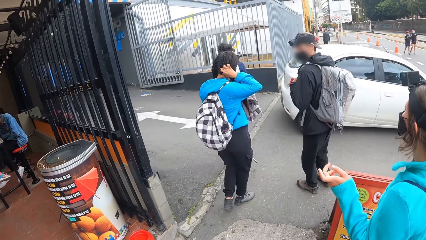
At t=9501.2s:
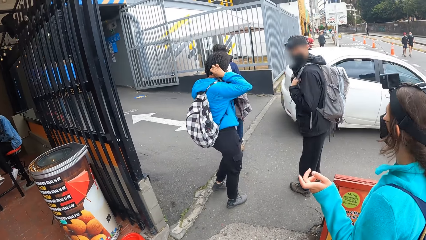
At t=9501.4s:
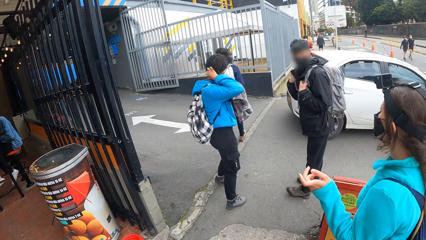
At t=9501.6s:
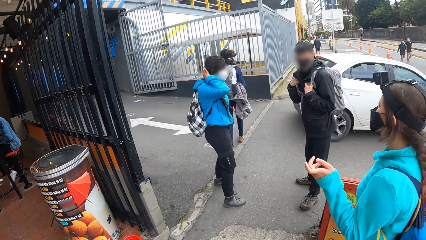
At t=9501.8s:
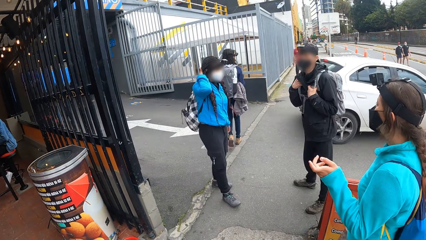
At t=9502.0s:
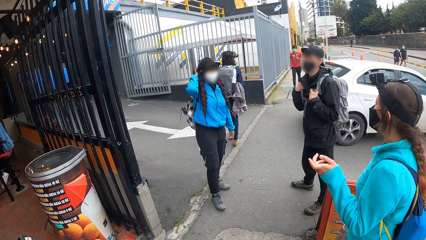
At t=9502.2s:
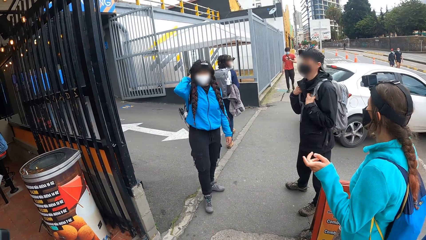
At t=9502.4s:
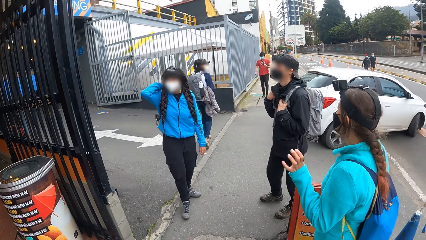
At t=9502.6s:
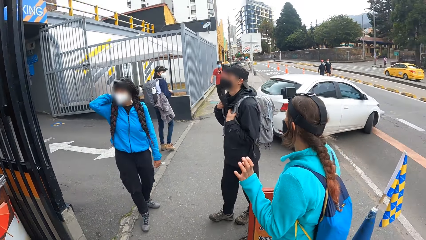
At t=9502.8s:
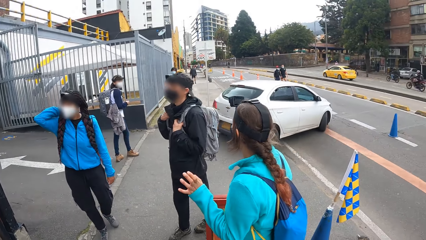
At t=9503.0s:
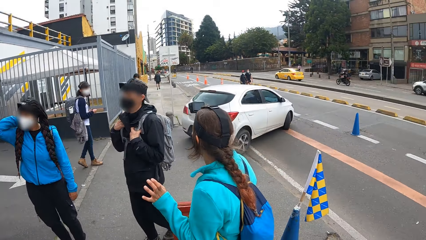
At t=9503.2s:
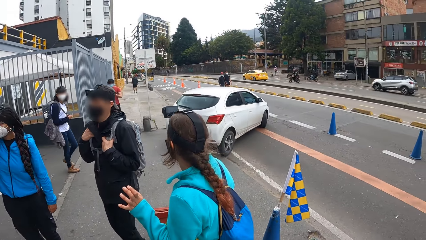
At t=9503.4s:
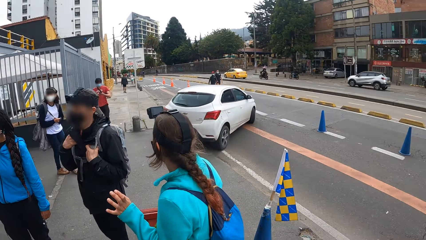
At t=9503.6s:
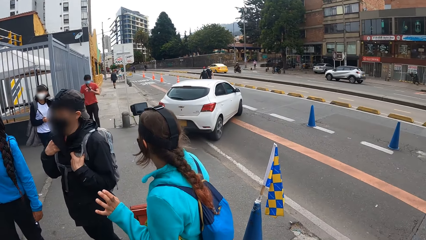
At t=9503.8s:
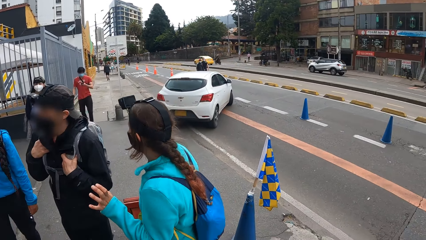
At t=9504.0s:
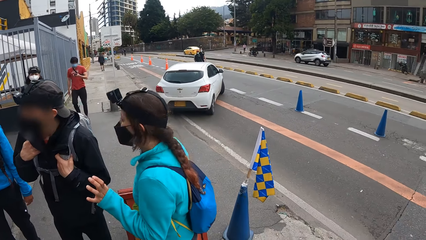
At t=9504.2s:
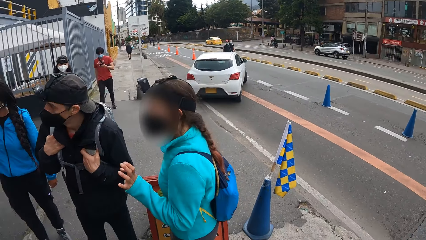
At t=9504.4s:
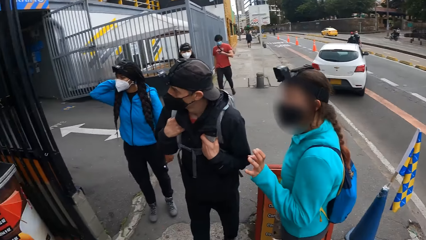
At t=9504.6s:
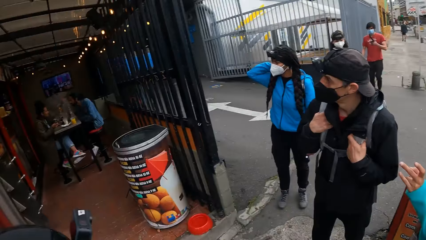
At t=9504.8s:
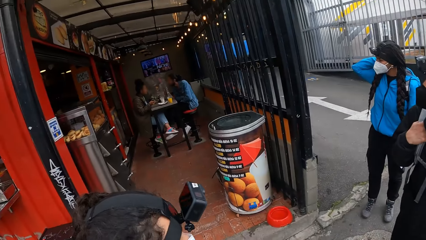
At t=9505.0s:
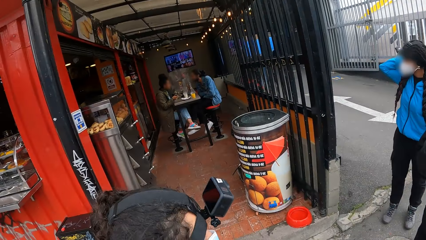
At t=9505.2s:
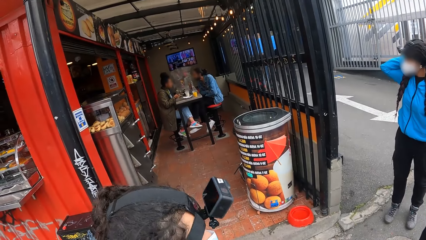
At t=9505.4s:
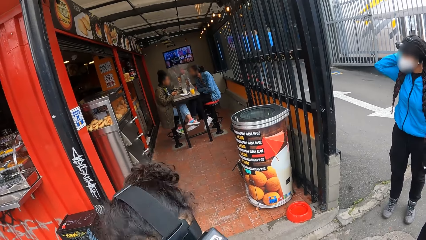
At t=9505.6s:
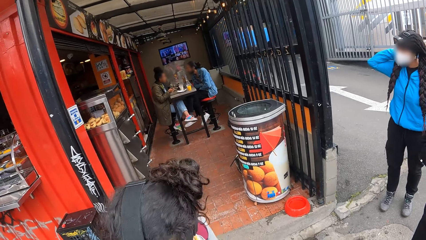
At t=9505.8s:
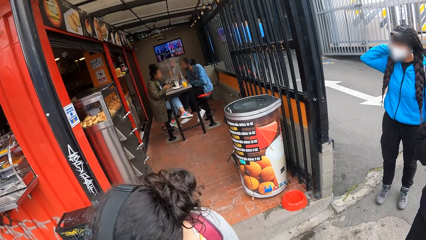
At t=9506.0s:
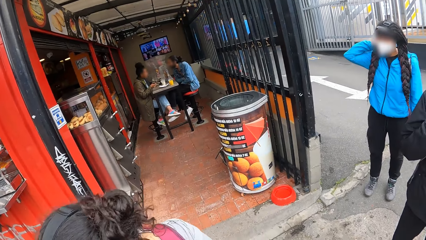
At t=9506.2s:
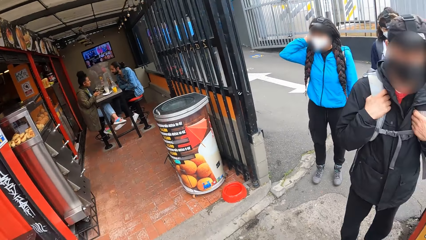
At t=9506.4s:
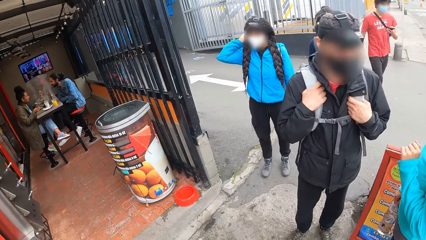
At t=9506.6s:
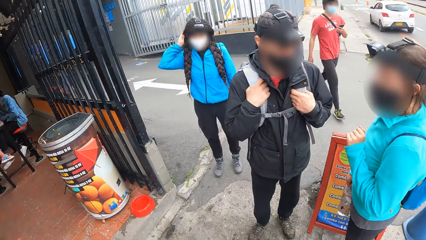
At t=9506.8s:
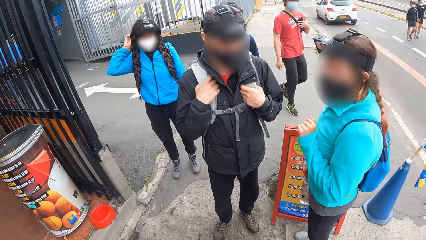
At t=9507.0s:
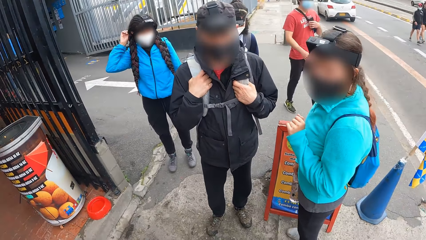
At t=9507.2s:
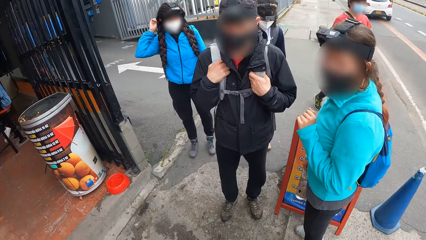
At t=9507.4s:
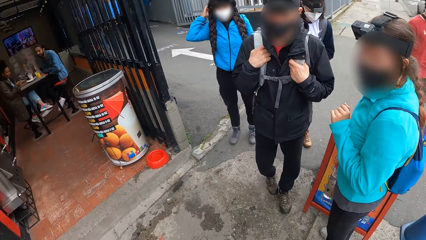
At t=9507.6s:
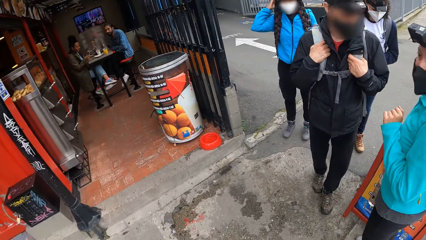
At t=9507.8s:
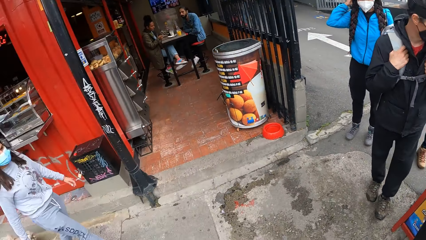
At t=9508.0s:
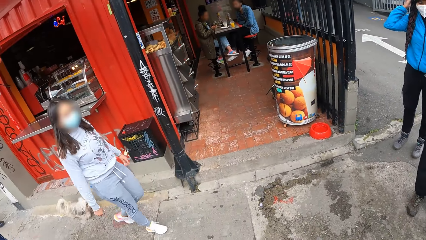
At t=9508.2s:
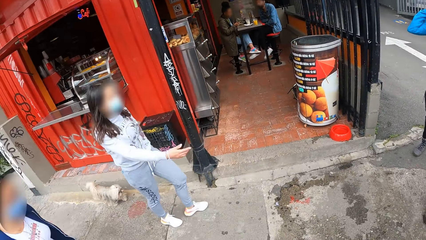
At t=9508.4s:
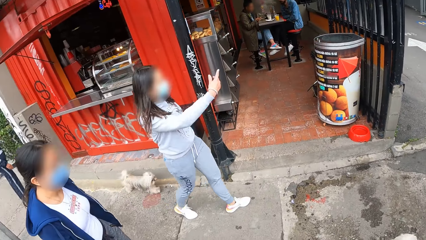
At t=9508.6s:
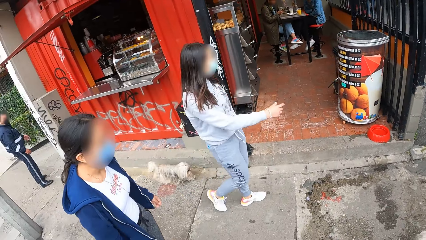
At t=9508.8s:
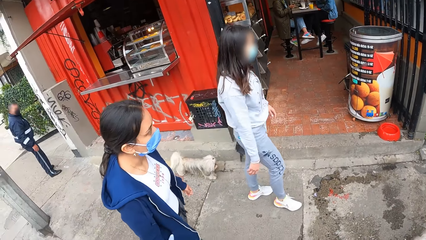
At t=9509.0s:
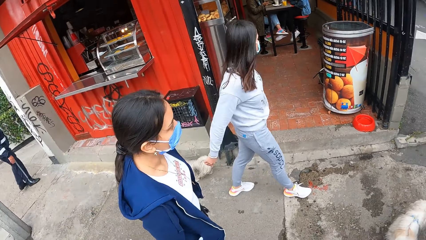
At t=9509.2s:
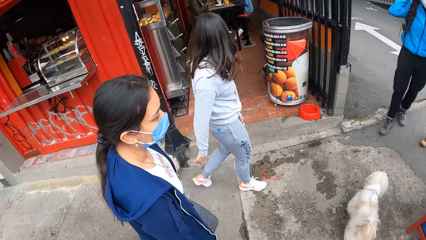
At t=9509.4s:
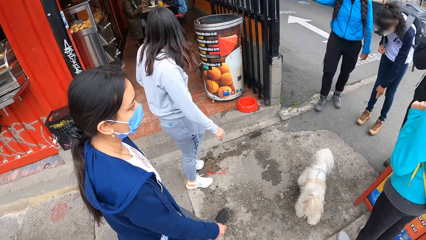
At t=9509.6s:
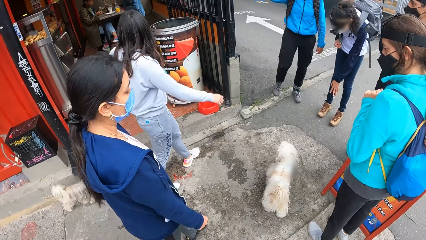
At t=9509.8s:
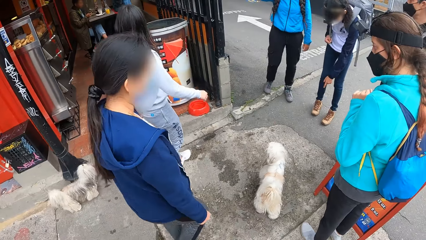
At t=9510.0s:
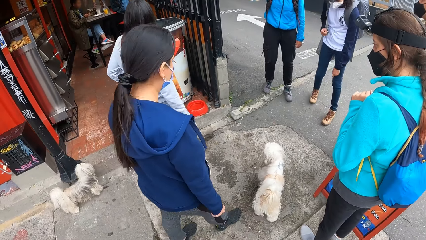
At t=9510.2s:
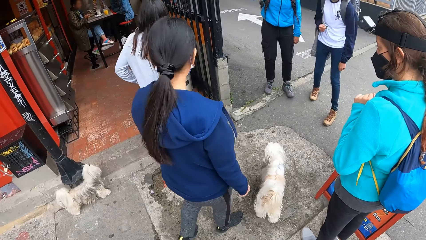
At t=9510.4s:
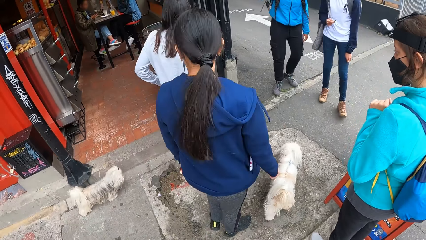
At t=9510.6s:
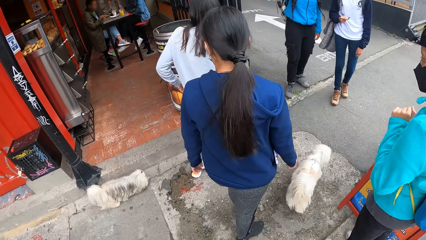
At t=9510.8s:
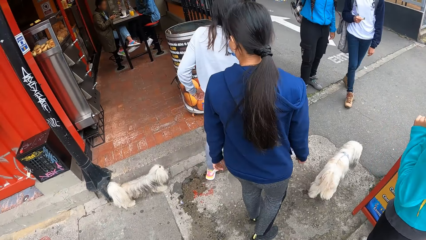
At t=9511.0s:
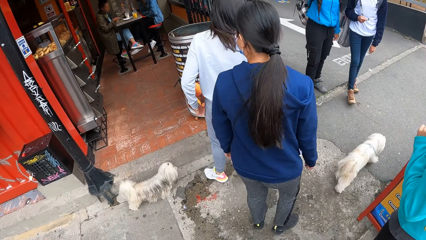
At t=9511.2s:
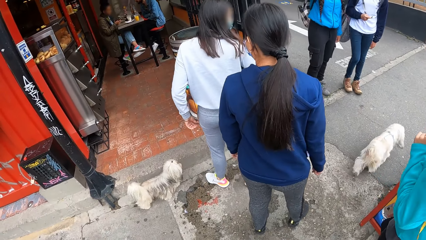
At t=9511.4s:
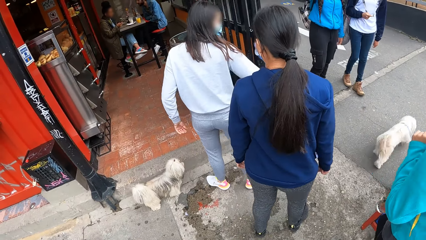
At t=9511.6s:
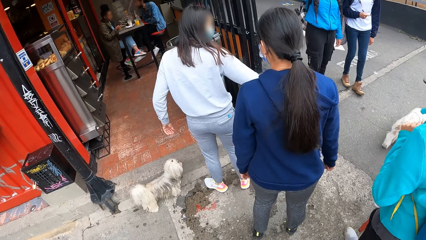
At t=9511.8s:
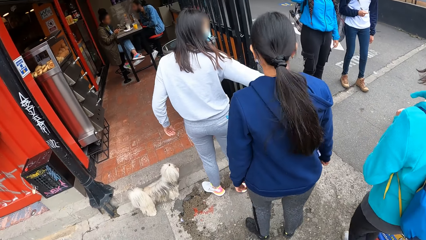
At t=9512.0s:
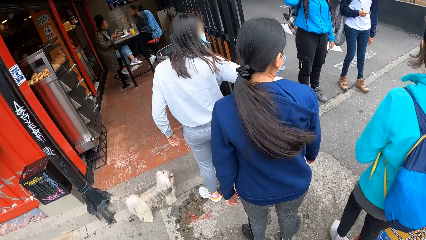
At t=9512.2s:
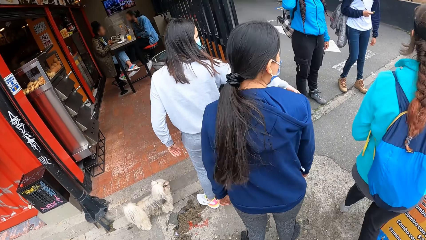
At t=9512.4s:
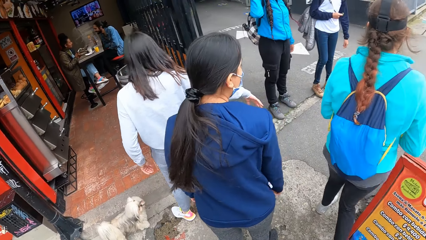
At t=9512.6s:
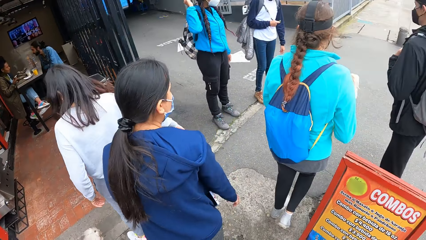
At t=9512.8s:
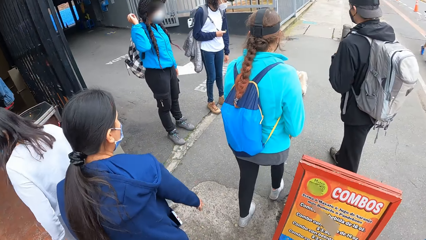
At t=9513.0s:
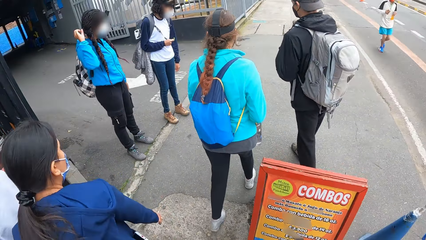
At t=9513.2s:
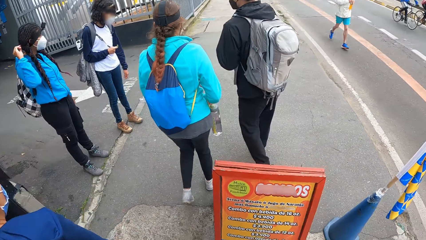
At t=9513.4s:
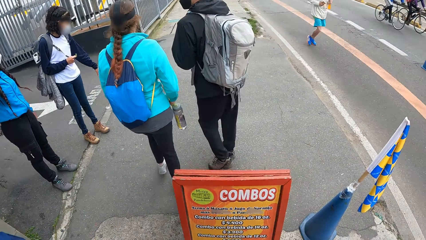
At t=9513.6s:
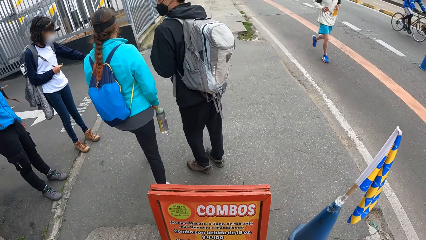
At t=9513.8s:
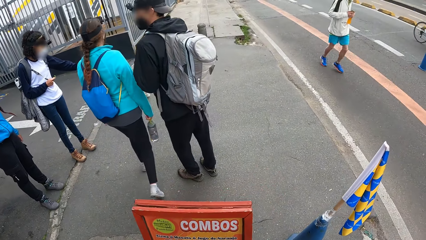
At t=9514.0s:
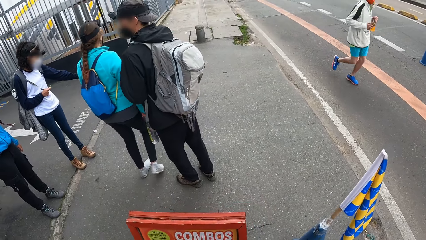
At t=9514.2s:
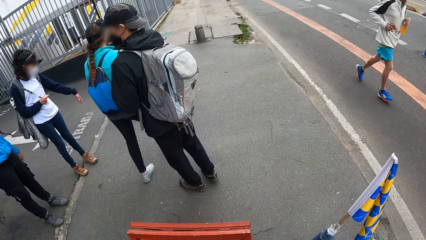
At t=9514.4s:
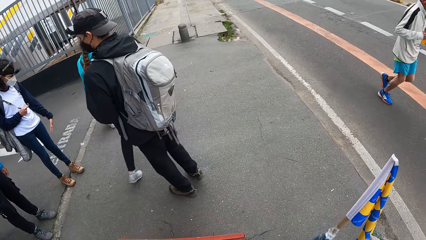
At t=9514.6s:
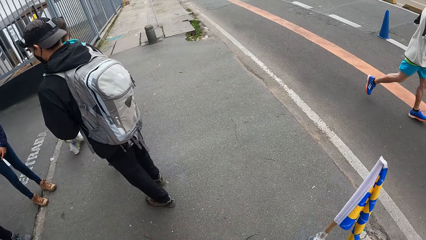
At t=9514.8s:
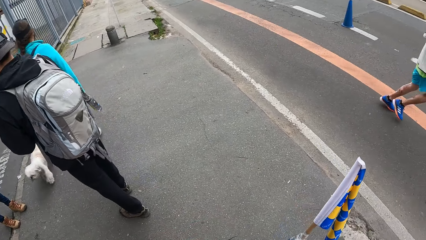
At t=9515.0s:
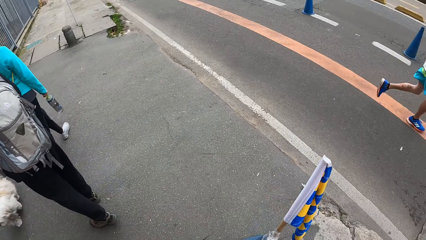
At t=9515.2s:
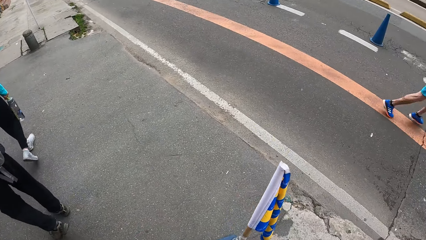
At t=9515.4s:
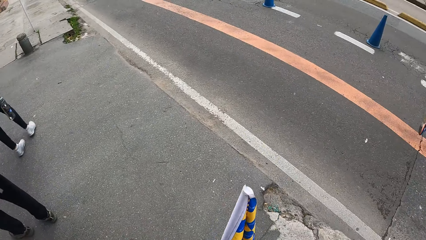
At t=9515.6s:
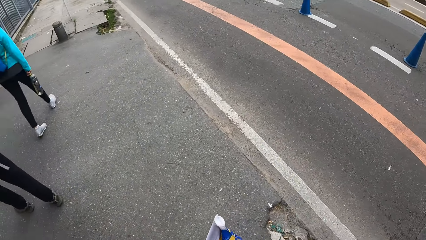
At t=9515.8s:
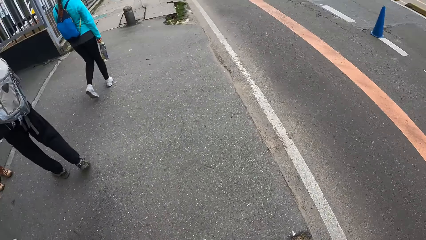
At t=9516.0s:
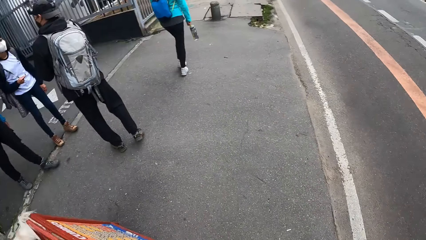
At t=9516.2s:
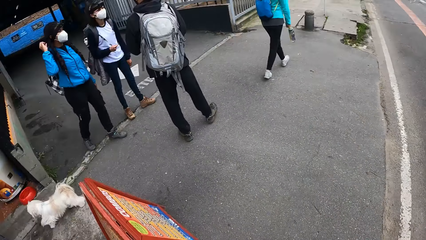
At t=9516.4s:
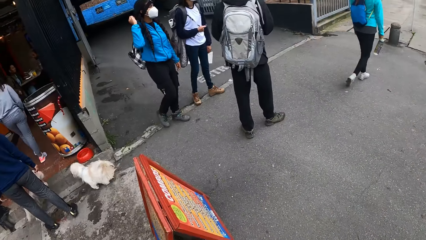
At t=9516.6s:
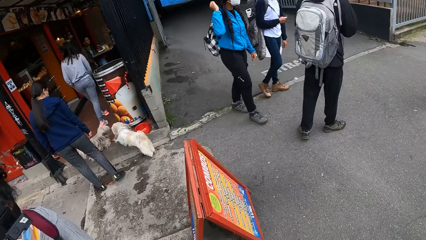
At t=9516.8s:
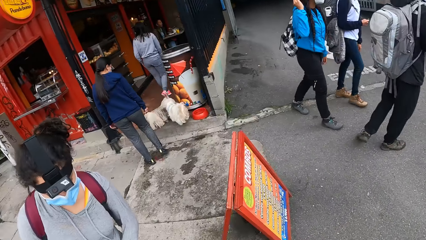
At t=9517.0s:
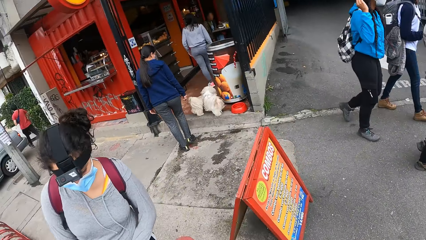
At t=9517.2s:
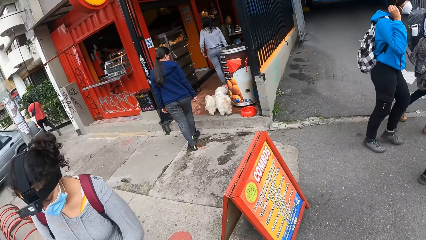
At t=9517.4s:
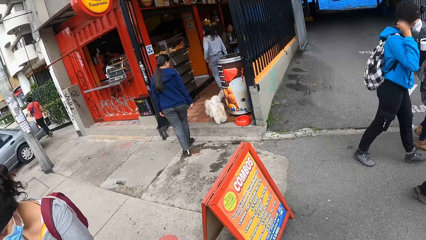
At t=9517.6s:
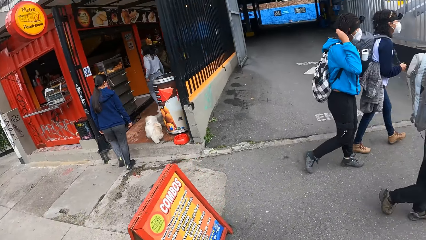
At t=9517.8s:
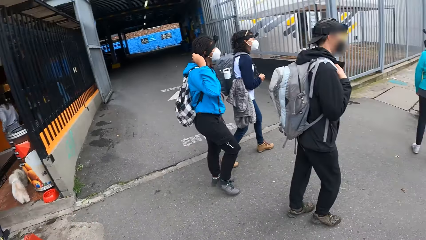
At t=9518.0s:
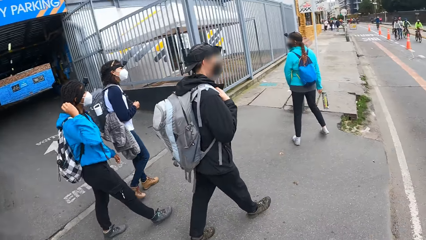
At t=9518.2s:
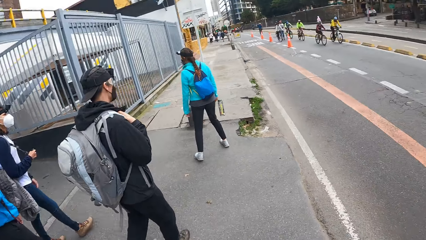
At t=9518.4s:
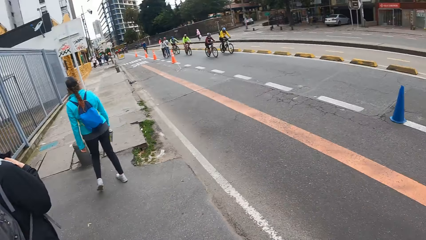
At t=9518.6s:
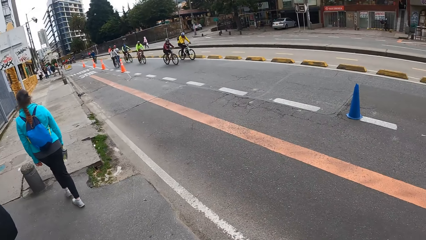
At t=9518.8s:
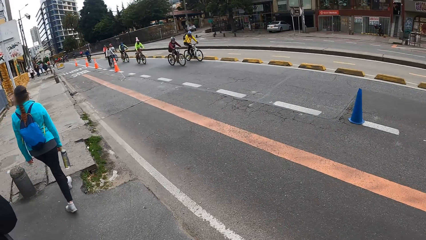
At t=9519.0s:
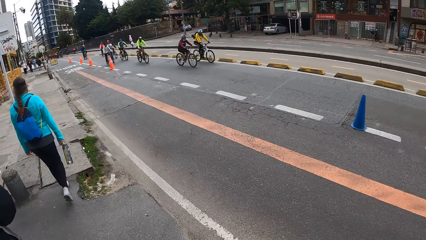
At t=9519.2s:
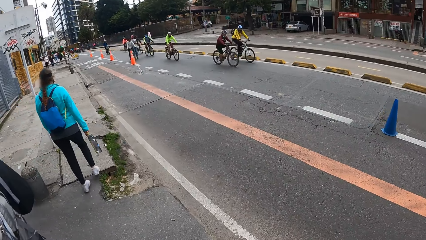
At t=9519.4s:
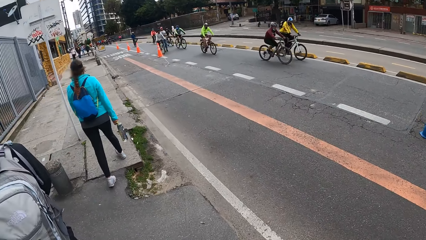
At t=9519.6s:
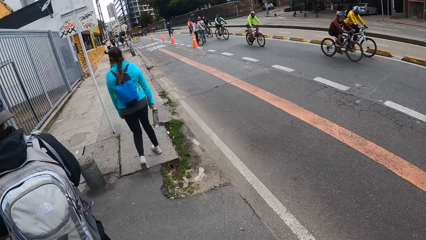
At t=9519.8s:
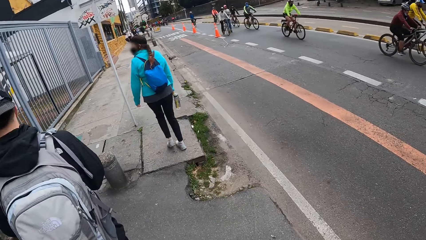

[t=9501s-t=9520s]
The camera wearer interacts with a group of people on the pavement. A lady walks back. The camera wearer looks around. They look around again. A woman and another woman interact with the camera wearer. Another lady walks around. A third woman crosses a road. A man walks around. The camera wearer crosses the road with a fourth woman. The first lady walks around. Another lady walks around. Another lady walks around. The camera wearer walks around. The third woman walks down a pavement.
